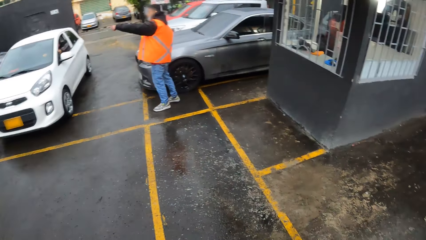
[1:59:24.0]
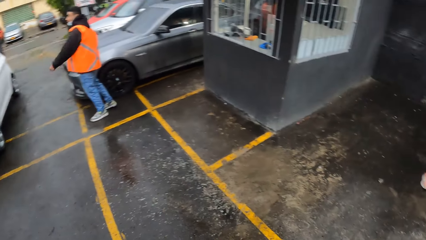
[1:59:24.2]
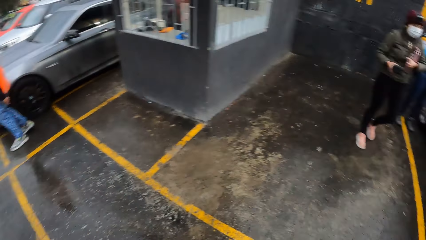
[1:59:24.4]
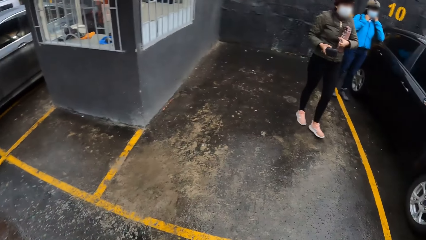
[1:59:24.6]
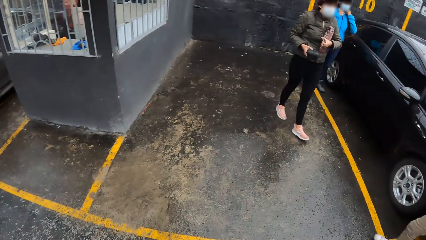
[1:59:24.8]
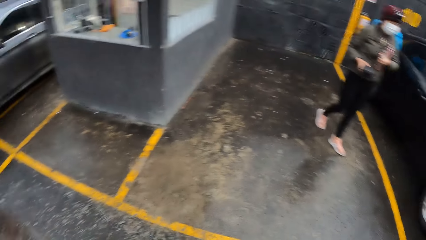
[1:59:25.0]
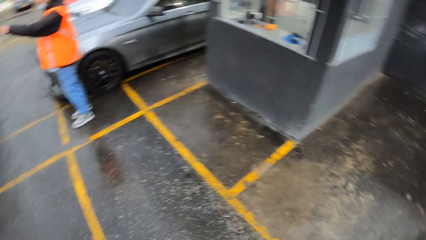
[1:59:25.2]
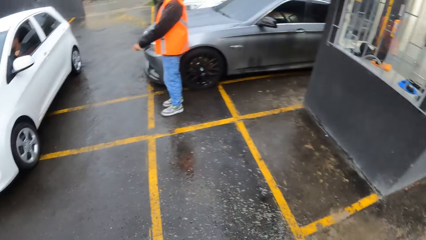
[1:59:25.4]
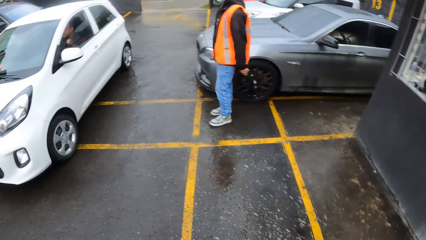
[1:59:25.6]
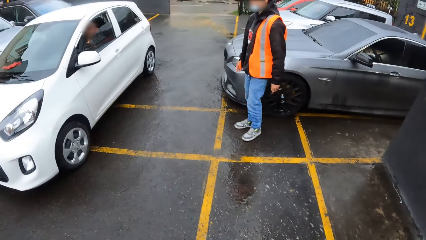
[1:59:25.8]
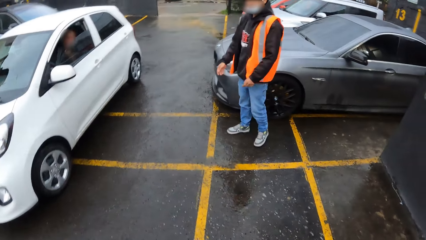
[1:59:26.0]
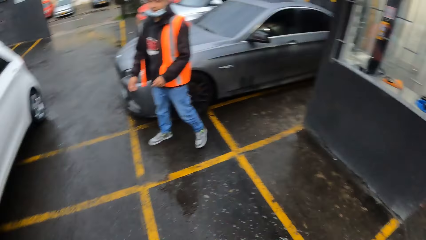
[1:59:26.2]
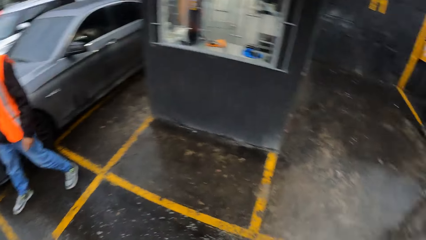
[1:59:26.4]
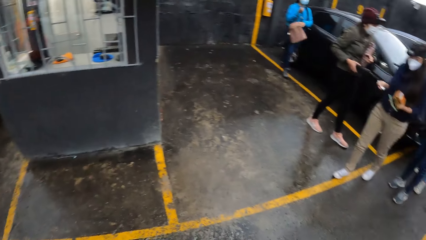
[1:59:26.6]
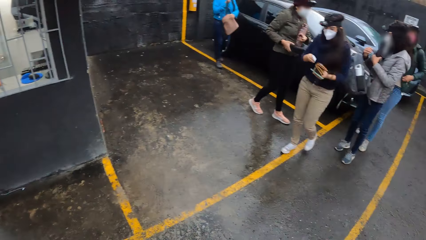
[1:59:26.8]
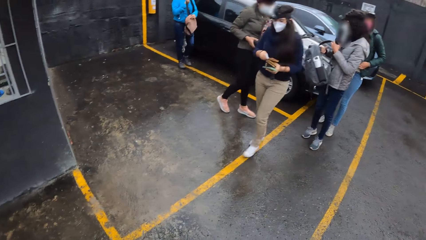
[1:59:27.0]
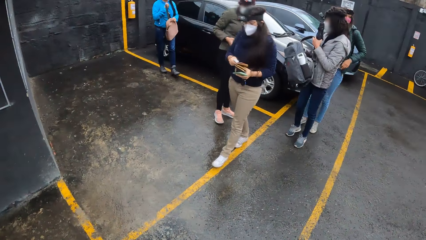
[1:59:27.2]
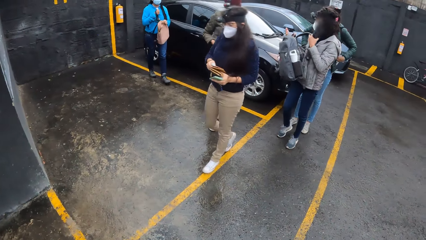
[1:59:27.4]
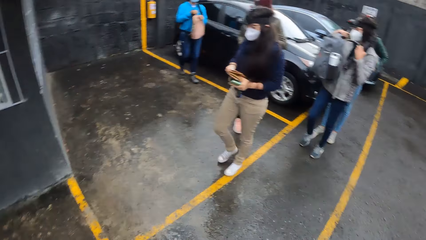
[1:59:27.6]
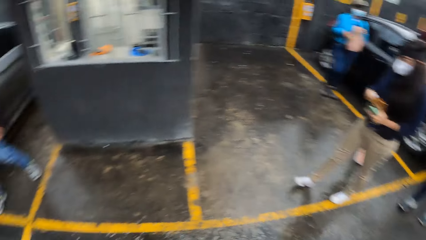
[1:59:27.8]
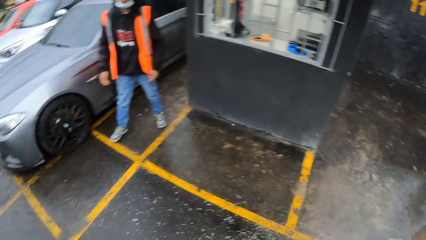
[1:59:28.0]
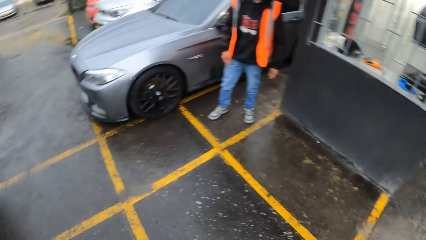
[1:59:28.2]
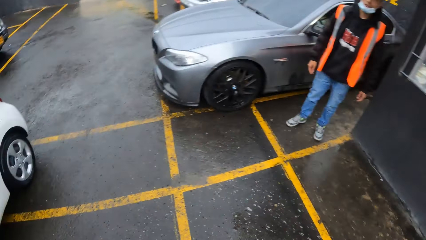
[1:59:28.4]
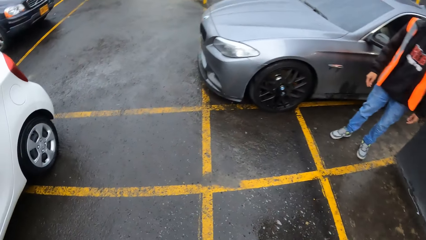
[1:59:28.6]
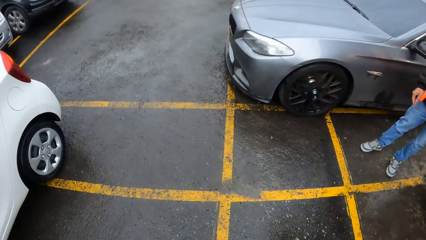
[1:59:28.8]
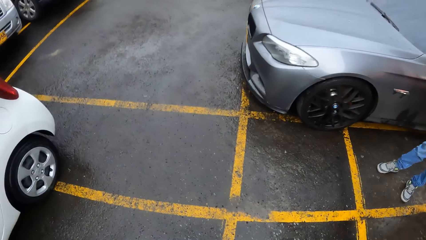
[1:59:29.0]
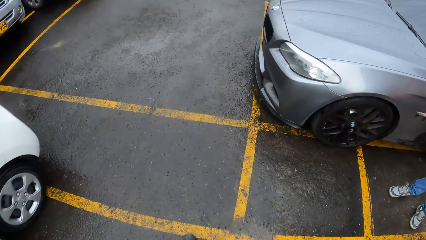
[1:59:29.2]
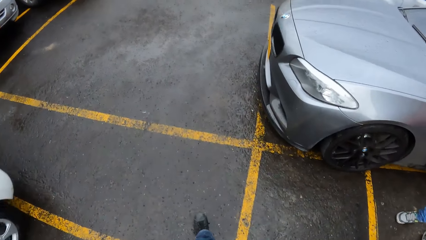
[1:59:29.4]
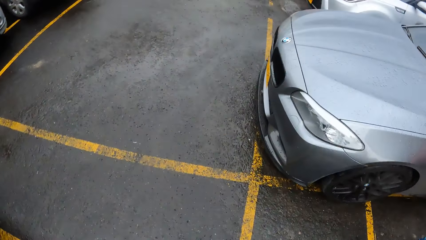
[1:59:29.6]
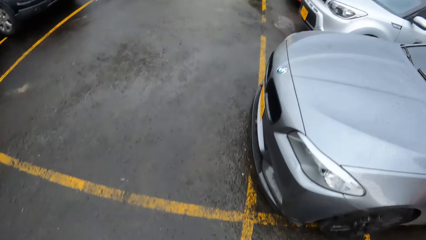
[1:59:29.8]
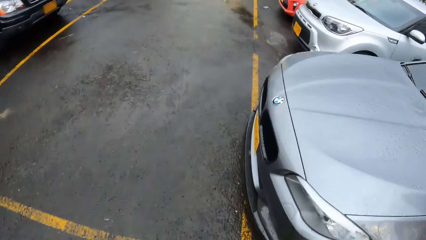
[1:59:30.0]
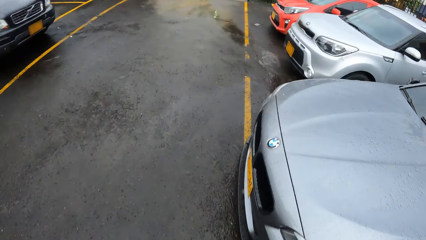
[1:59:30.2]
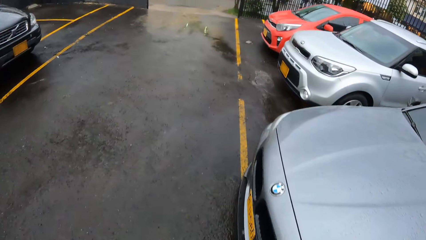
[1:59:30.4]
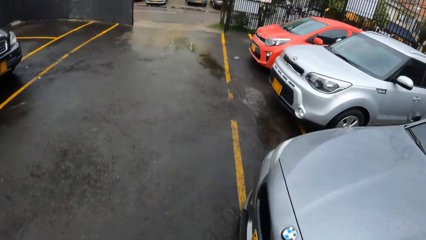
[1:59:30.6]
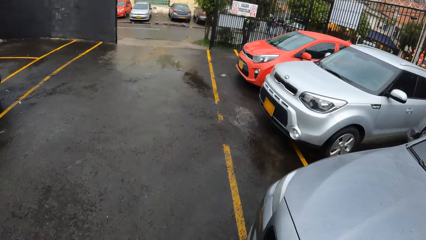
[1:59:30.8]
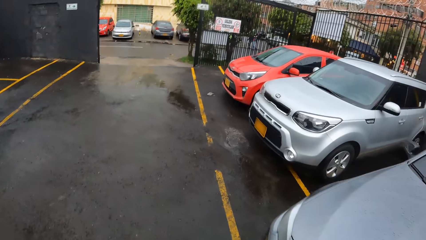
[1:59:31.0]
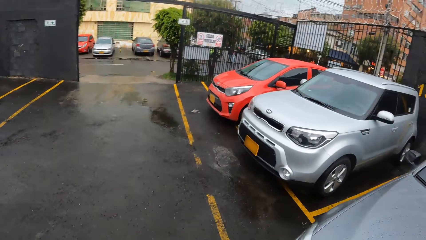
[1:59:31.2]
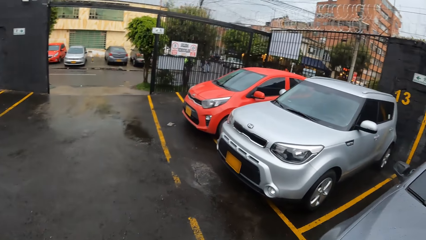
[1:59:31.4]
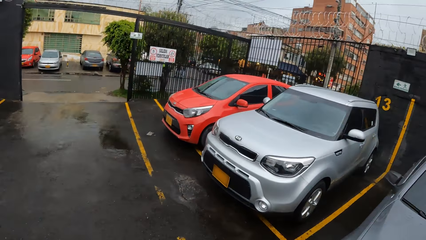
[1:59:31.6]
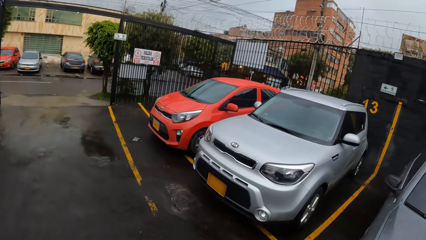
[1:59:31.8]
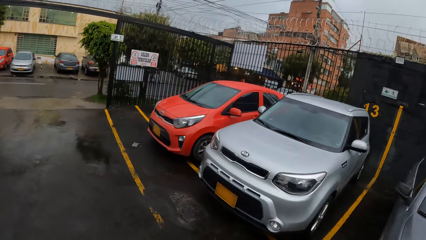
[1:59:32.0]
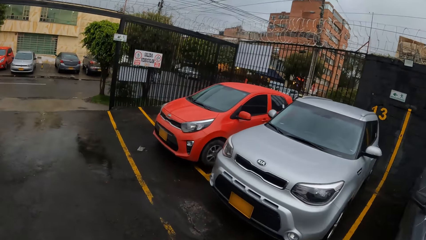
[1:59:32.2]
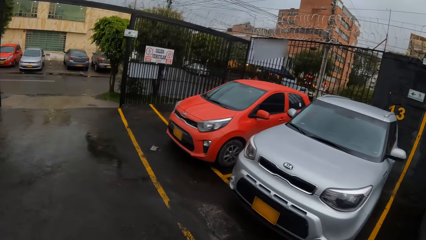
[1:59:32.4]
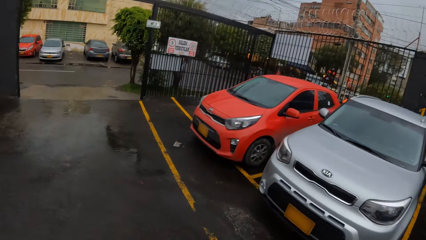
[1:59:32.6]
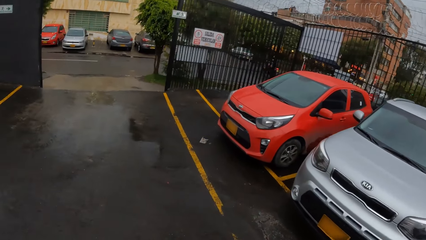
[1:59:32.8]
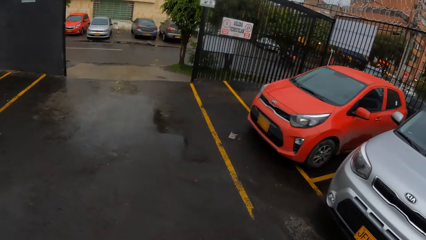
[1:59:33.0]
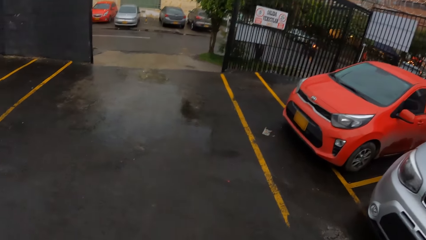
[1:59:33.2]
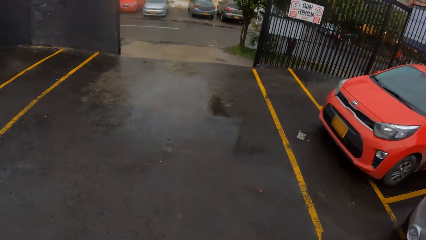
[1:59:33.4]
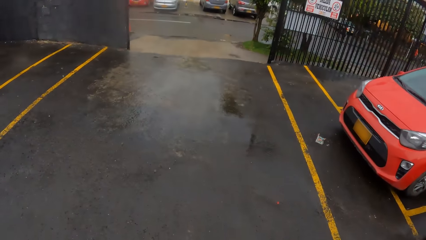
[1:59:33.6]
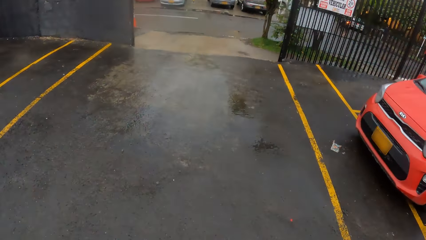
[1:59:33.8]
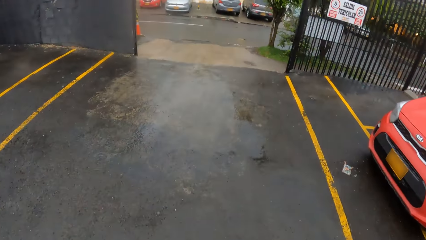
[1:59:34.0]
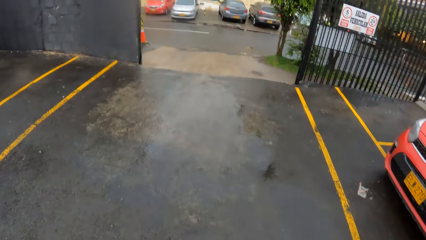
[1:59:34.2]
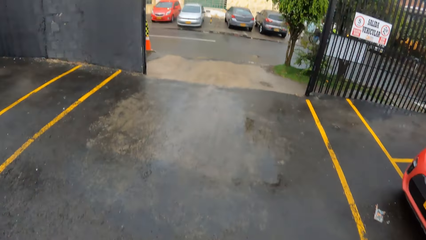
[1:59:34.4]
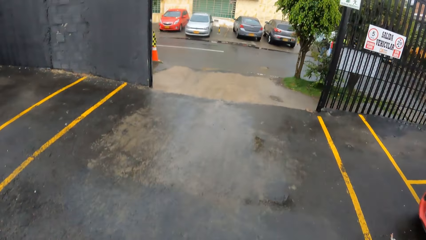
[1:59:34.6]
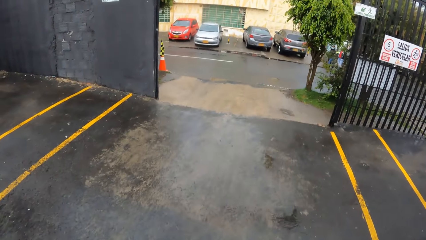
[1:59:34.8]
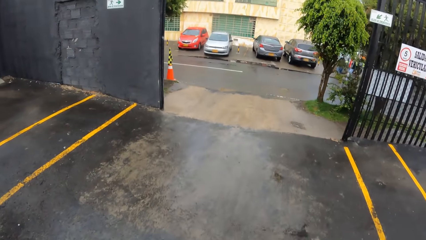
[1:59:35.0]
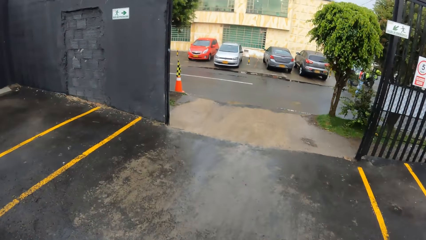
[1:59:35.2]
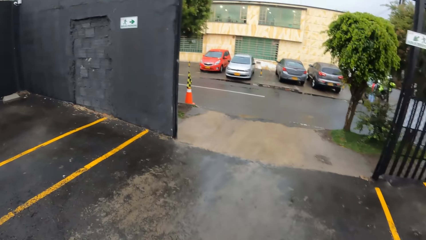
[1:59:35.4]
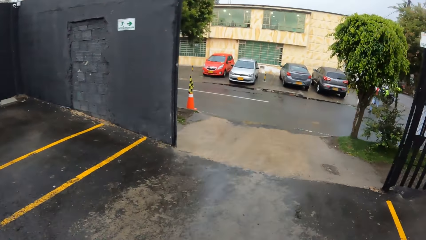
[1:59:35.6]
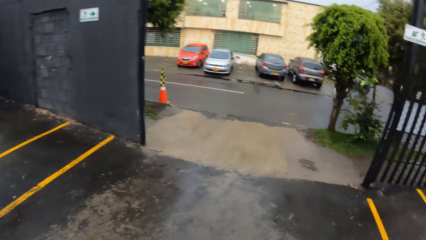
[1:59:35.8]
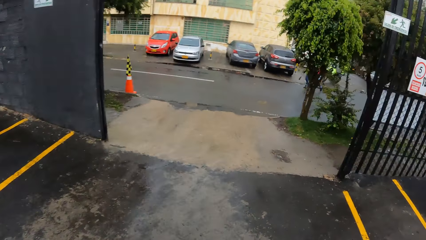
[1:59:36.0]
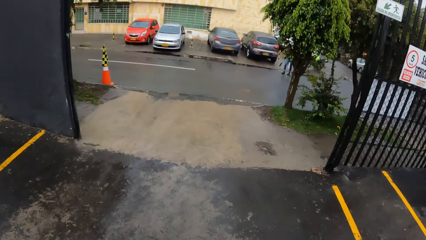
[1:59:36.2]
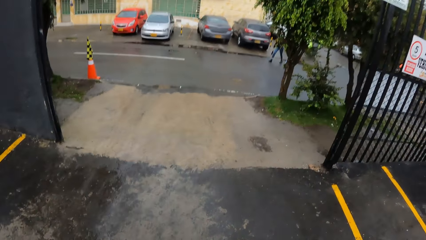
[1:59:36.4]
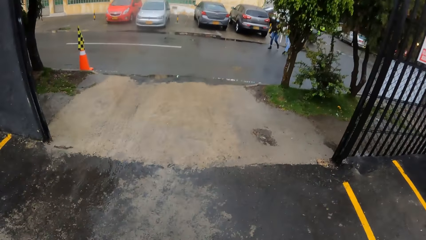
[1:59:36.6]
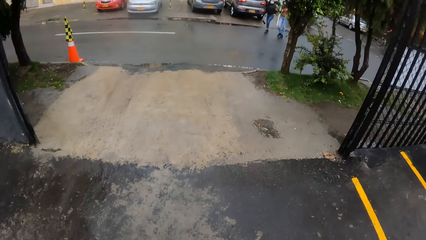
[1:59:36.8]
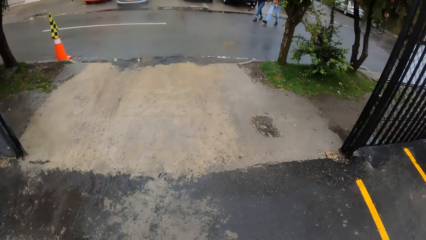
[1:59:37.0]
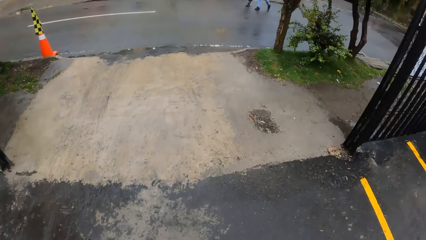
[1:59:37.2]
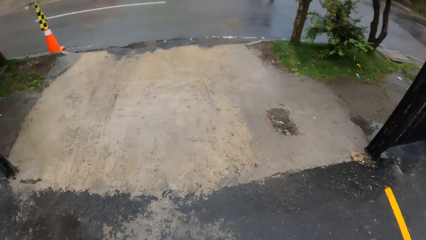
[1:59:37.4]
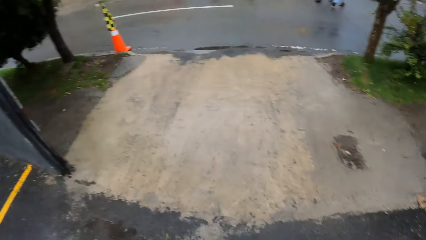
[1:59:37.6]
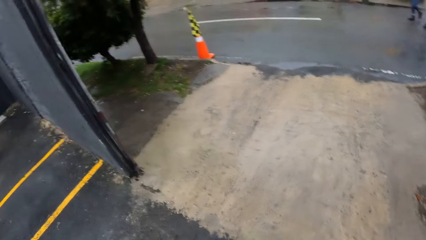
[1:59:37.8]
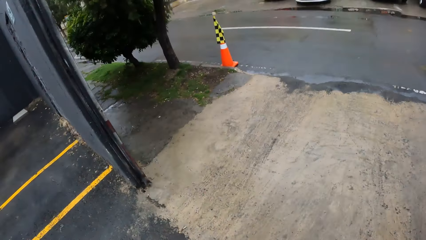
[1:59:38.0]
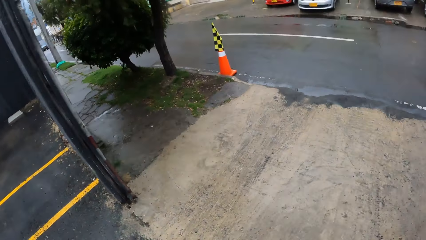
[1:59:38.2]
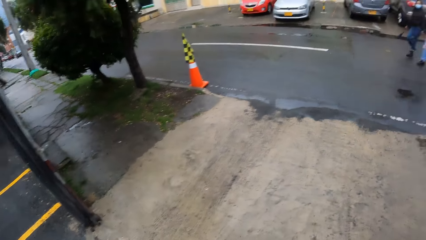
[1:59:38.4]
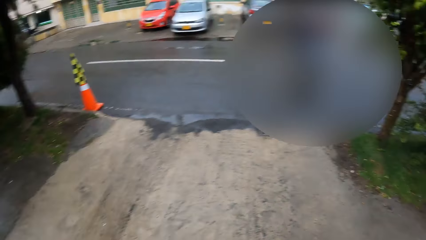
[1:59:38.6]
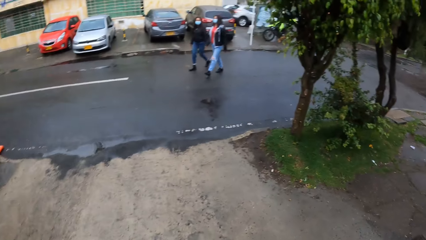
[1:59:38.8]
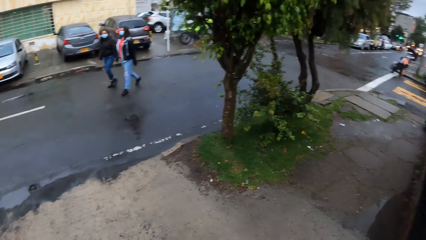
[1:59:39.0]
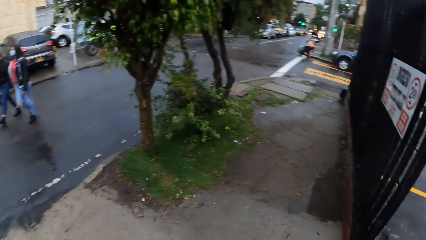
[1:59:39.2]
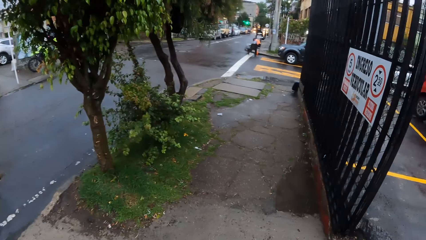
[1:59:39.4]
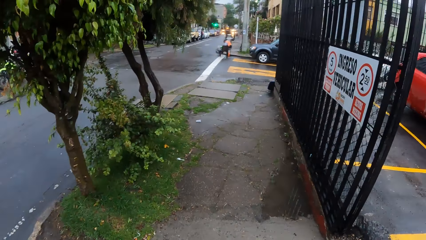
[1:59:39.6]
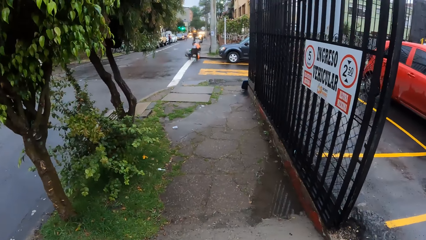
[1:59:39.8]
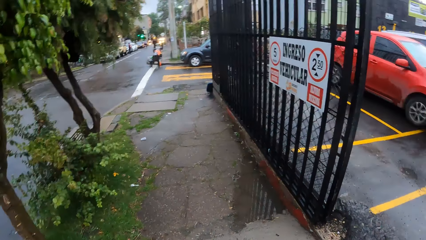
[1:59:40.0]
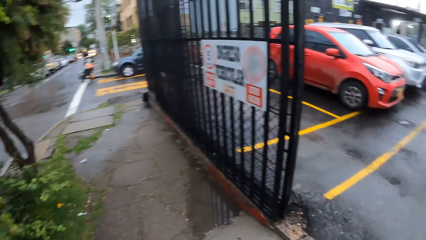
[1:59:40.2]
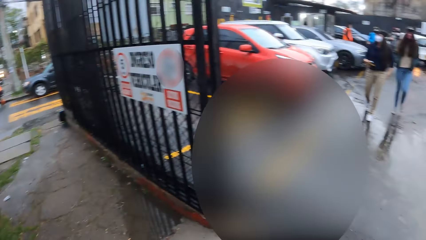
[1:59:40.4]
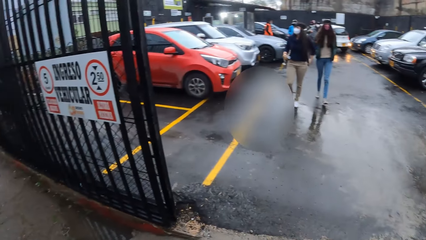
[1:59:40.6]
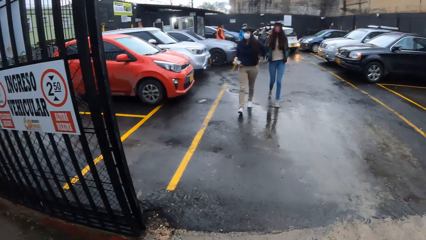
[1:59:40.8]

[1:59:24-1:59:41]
The camera wearer looks around. The woman puts a sheet of paper in her right hand in the purse in her left hand. The woman walks a few steps. The camera wearer walks in the parking lot.
